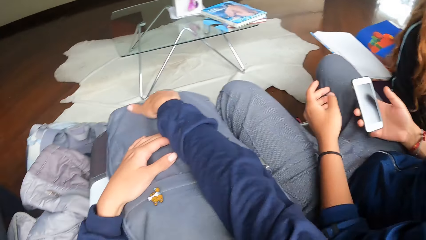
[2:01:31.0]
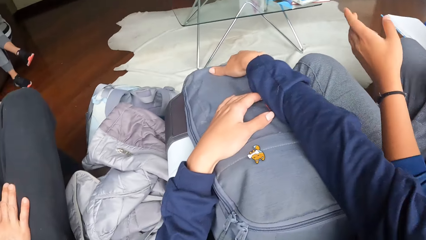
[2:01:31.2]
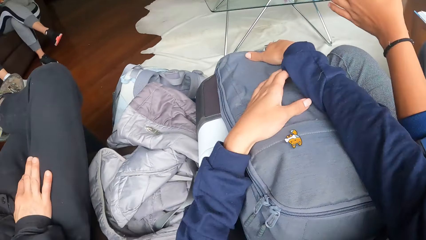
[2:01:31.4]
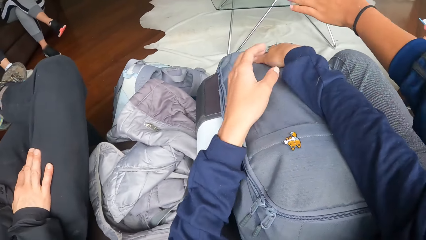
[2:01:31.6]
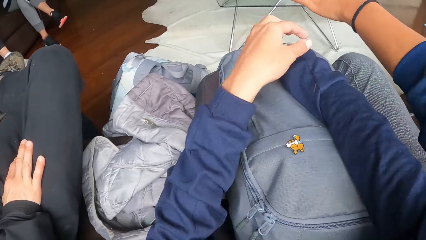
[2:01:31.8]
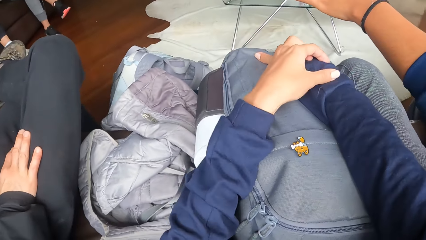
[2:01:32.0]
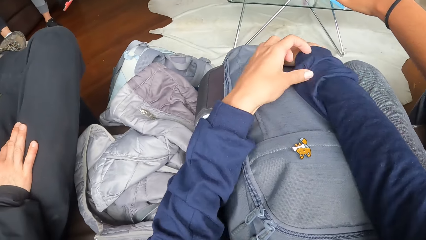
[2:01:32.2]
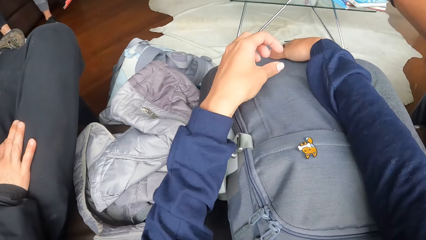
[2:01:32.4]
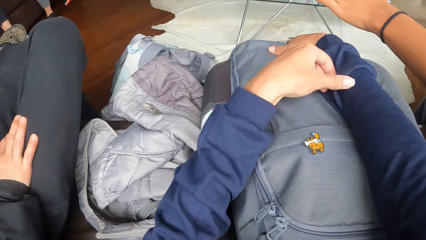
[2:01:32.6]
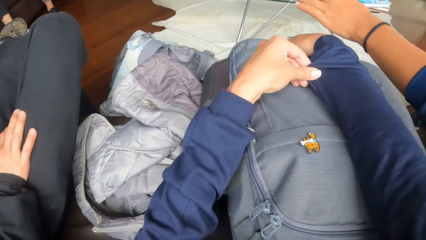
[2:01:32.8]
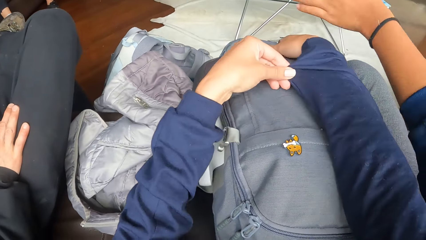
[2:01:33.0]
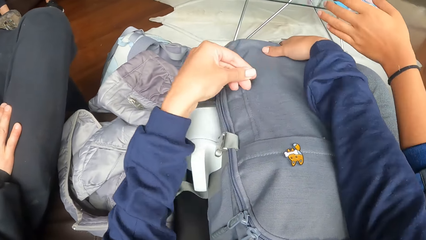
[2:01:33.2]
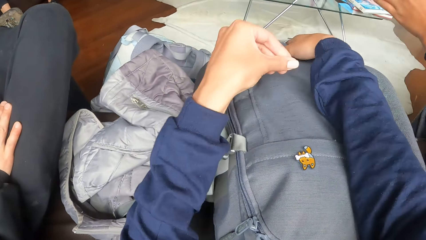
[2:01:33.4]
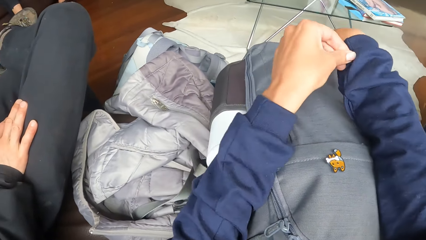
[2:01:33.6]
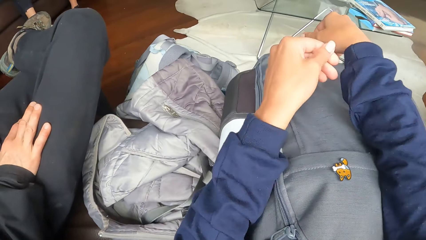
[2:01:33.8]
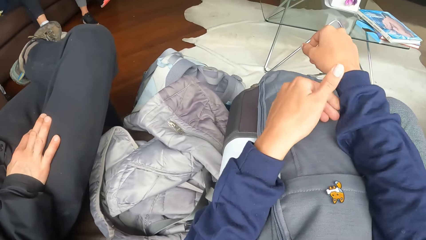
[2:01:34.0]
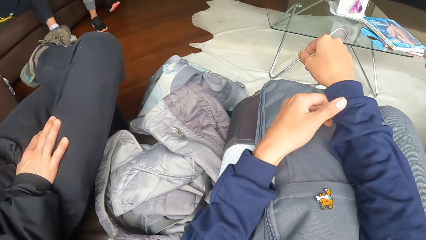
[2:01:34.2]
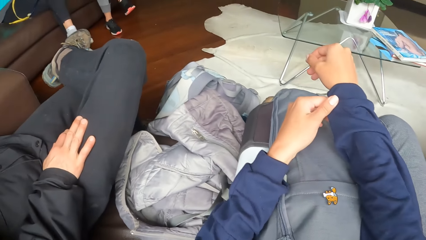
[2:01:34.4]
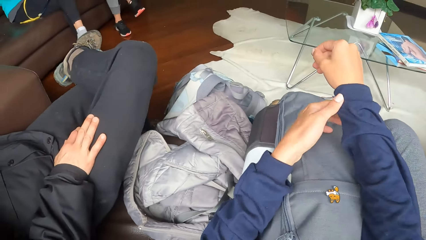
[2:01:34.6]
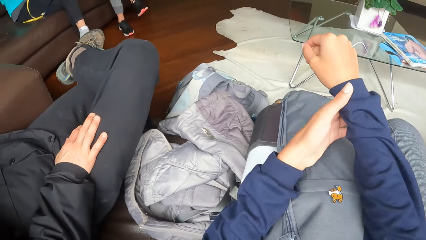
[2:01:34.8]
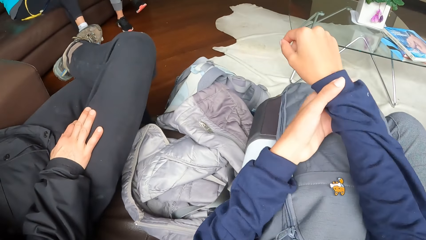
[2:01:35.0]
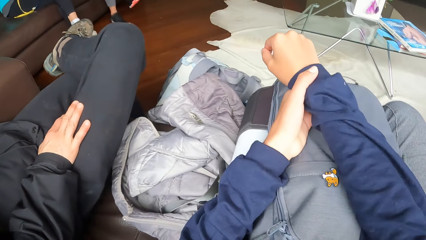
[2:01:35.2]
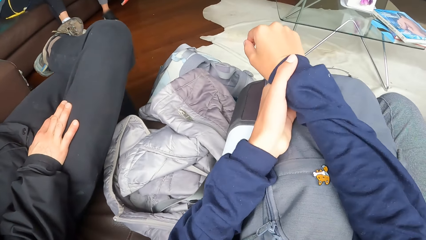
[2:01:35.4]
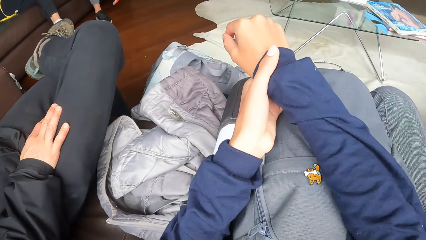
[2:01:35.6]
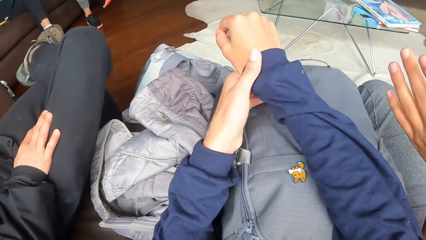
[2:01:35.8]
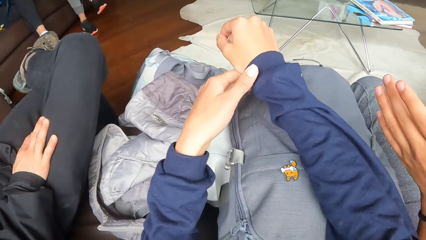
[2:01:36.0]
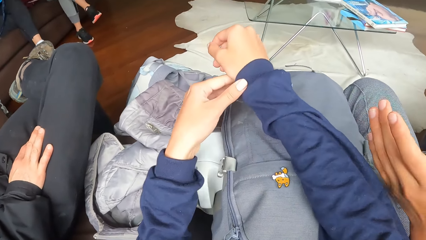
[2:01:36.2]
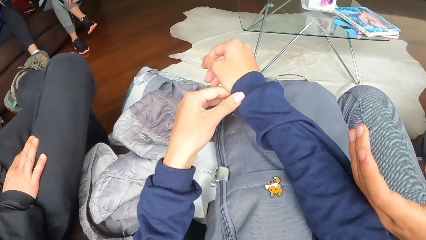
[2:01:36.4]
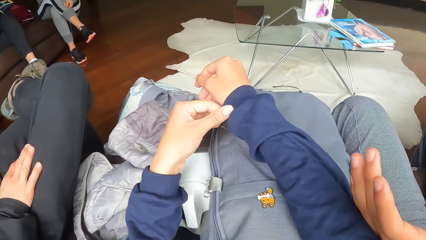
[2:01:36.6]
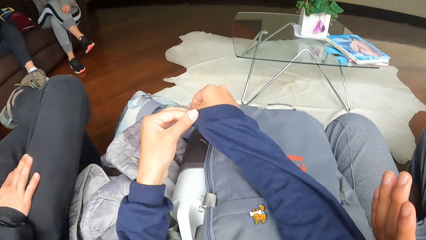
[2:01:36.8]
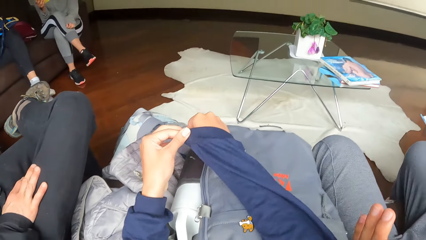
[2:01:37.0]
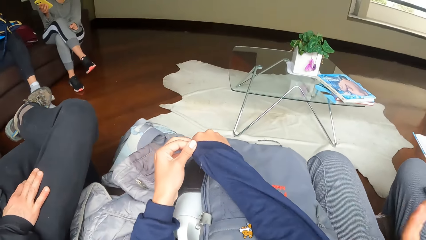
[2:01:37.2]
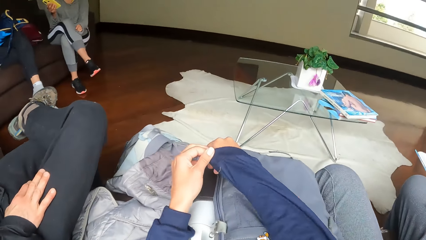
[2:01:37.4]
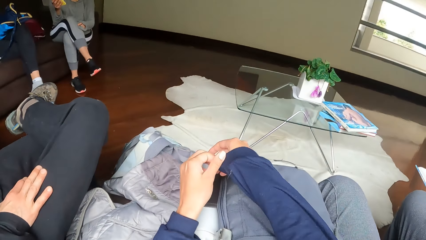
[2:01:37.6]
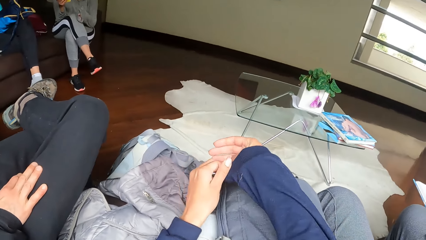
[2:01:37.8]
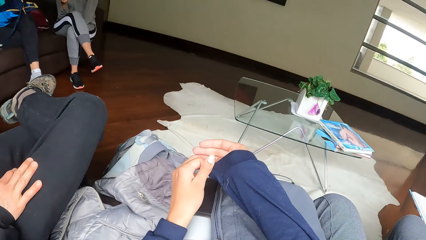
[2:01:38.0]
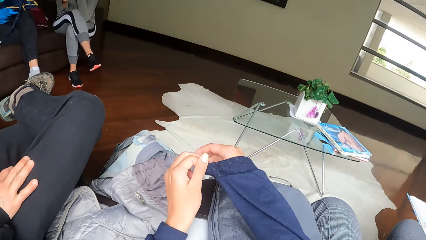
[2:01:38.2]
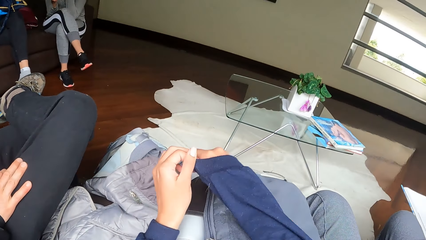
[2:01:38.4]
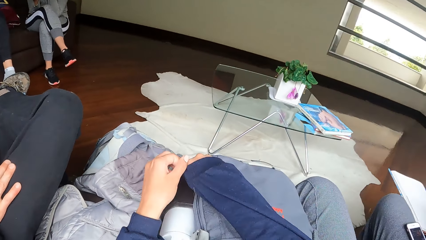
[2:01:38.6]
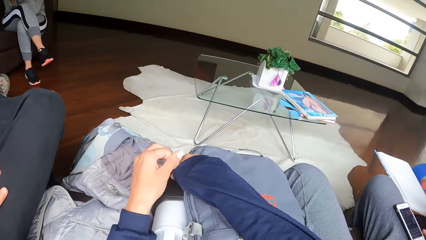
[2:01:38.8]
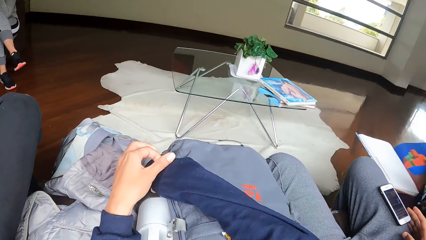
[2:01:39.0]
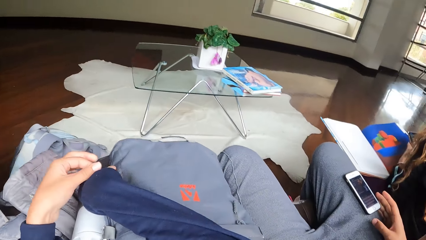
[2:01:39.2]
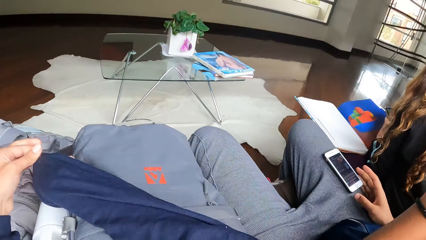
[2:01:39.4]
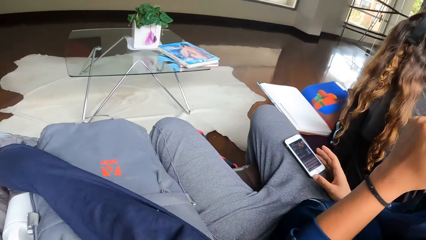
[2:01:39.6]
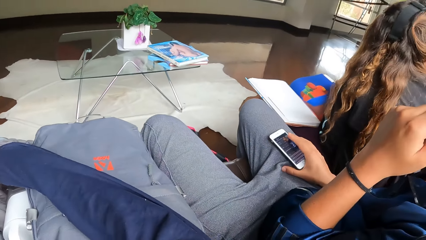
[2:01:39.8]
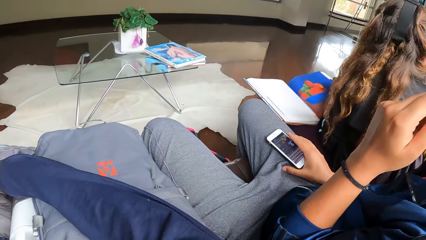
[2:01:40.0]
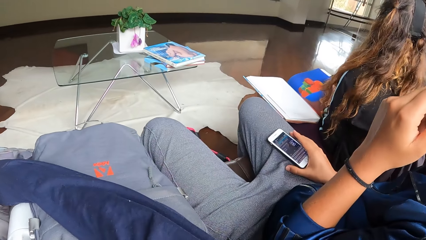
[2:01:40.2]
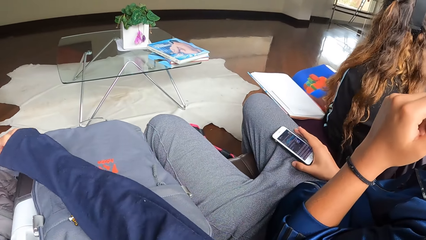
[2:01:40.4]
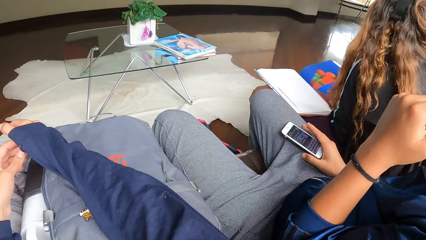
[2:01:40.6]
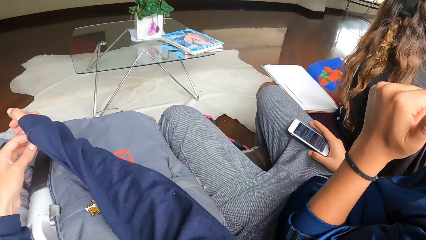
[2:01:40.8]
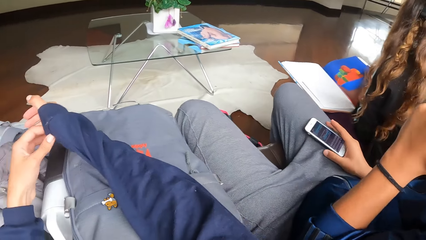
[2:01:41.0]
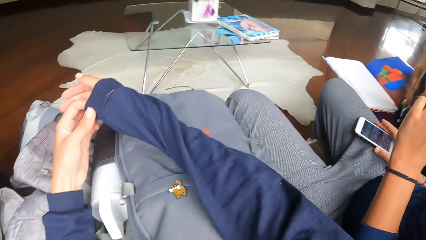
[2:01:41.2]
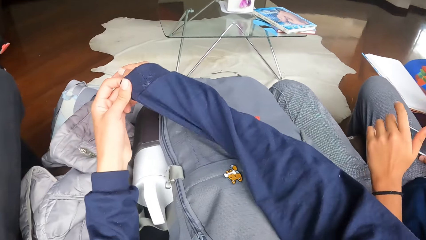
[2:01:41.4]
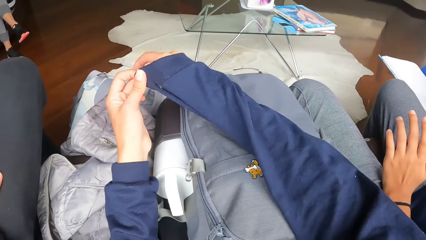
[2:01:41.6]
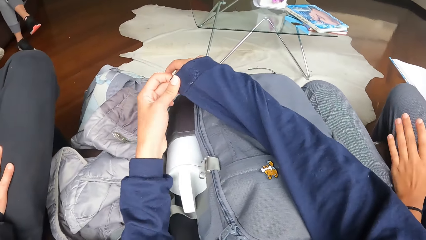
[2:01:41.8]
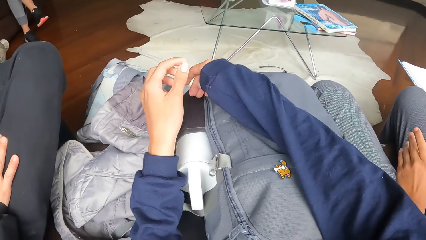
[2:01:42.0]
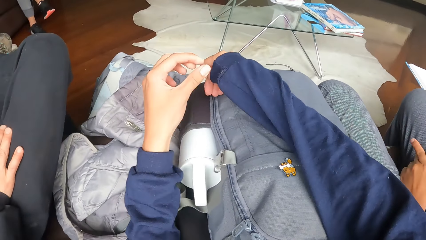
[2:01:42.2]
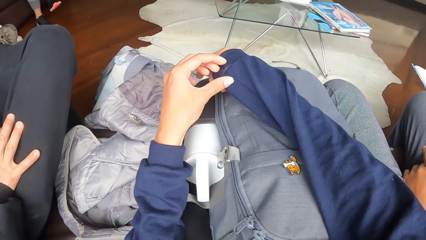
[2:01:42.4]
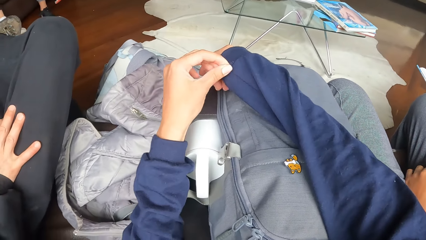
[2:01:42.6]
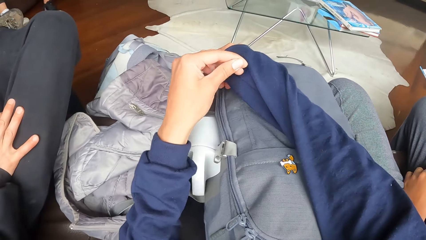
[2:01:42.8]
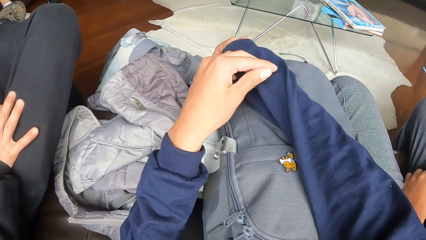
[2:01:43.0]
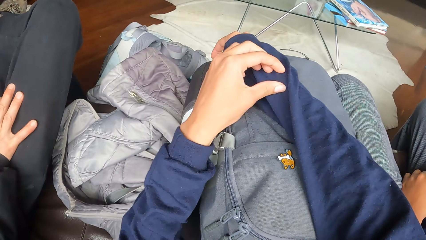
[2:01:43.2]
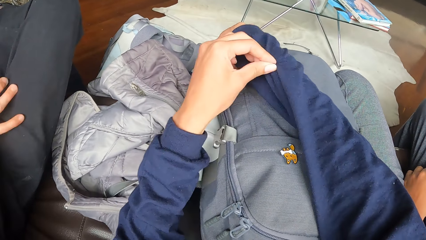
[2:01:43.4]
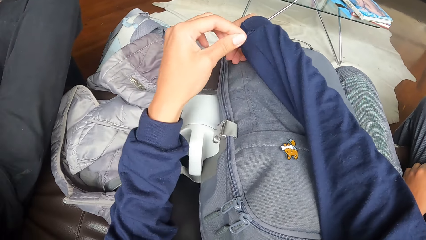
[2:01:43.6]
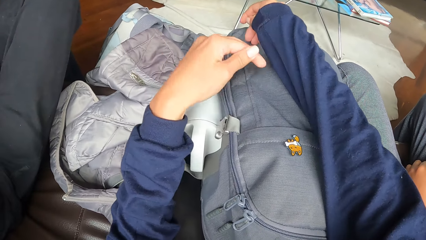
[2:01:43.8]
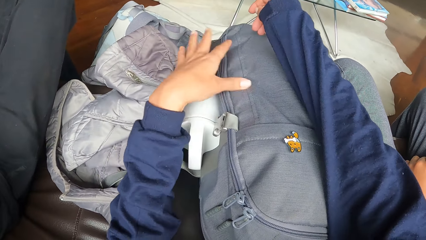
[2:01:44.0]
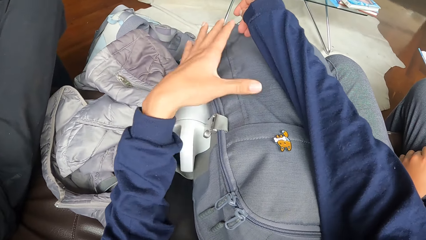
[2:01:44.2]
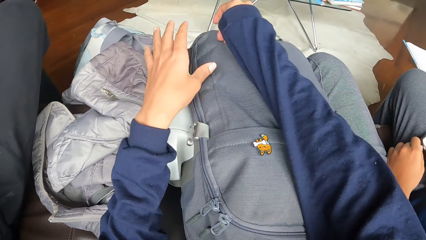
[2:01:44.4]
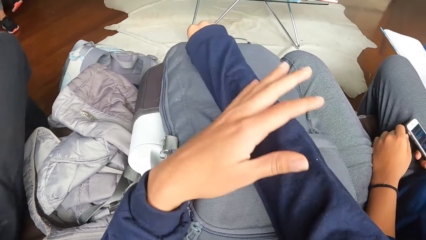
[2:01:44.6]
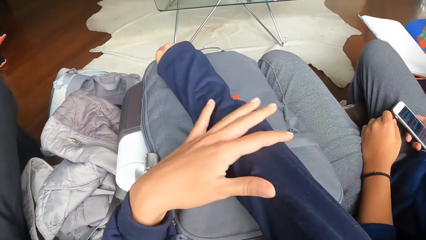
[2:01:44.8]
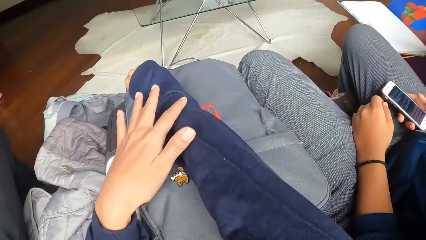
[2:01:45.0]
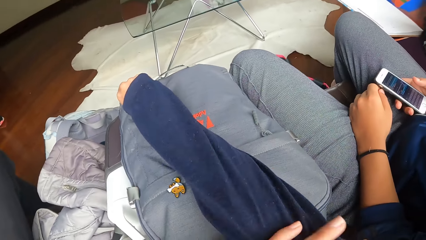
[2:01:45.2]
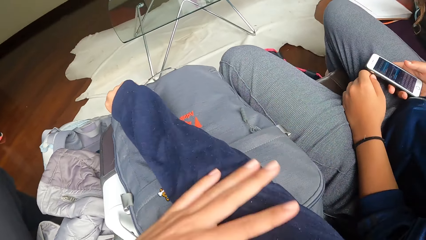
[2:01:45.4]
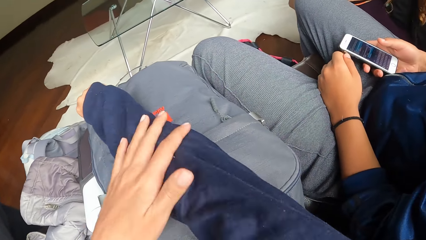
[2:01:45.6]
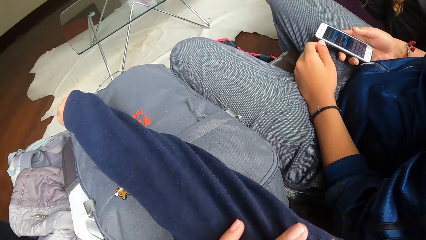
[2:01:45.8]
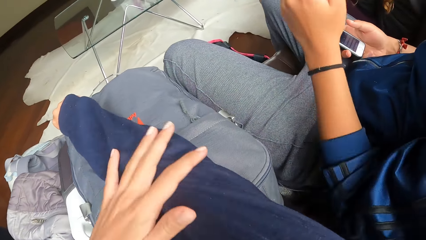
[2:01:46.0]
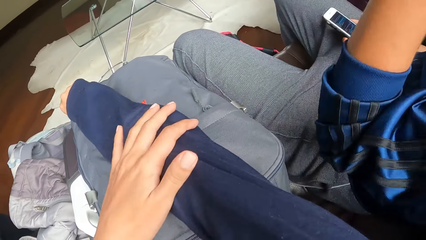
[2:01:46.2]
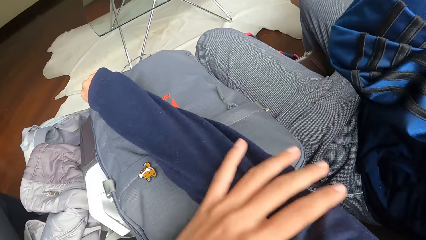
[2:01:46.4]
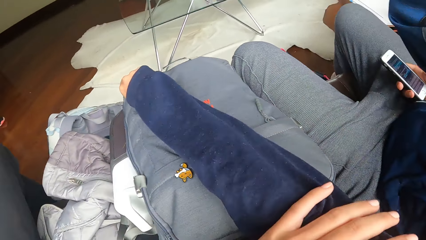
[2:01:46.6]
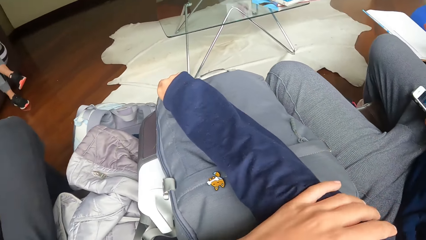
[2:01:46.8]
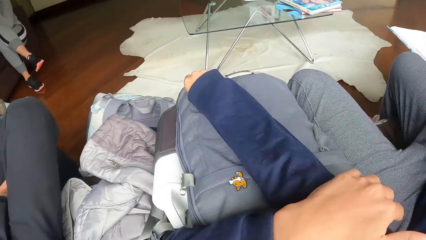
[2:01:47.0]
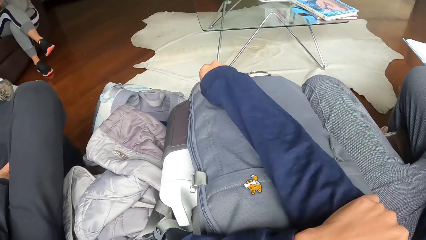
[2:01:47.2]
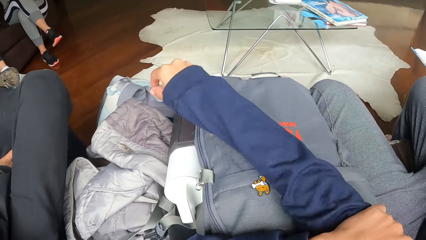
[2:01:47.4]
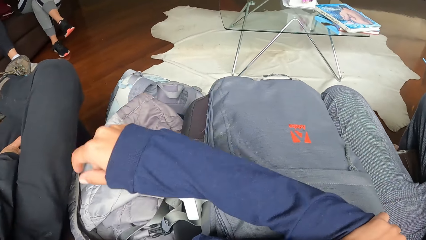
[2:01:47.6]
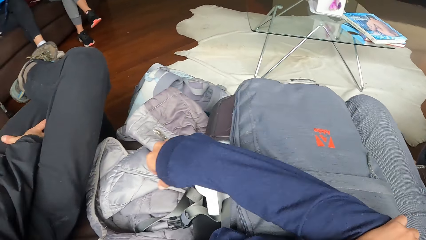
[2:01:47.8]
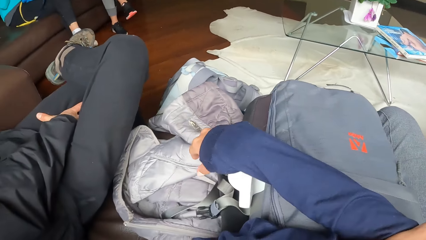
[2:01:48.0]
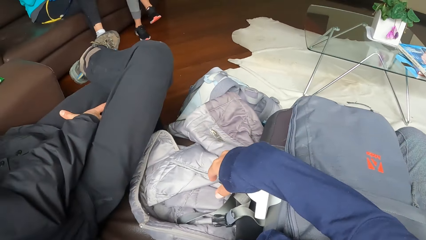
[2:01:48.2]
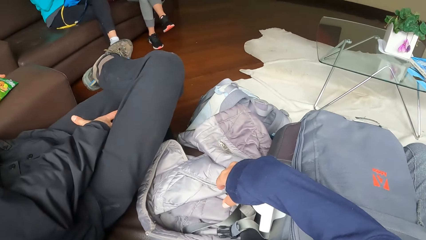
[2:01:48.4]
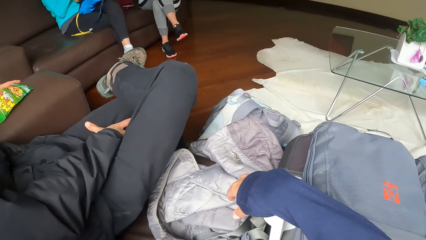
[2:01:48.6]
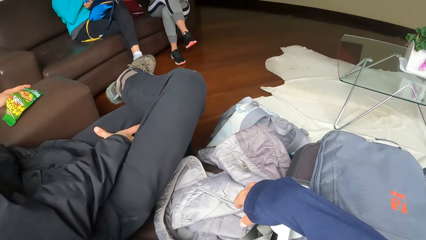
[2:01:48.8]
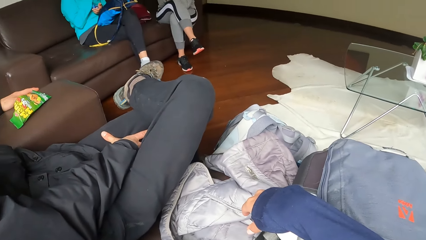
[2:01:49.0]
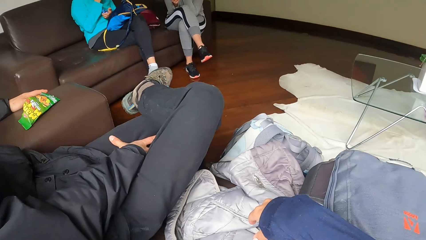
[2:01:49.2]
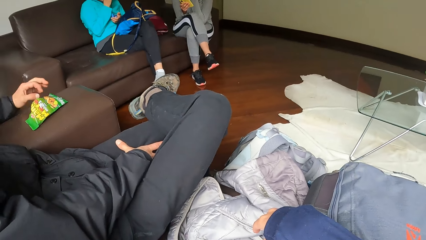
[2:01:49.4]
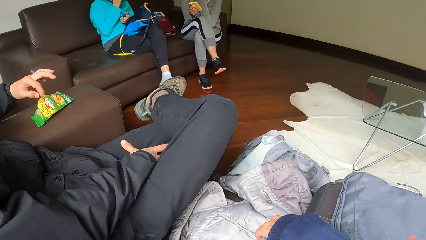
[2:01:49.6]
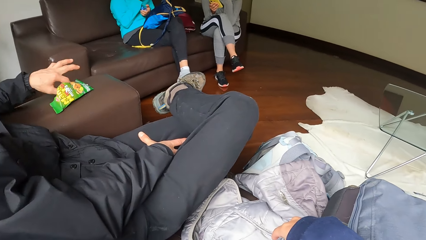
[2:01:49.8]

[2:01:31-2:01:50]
The camera wearer adjusts the right sleeve of his cloth with his left hand. He rubs the pullover with his left hand. A woman raises her left hand. The camera wearer adjusts his right hand. He looks around.
